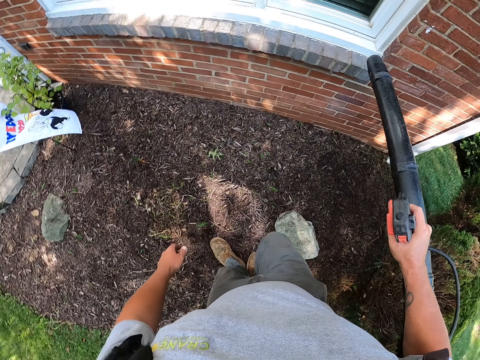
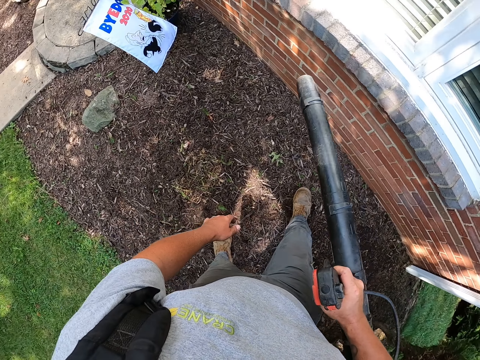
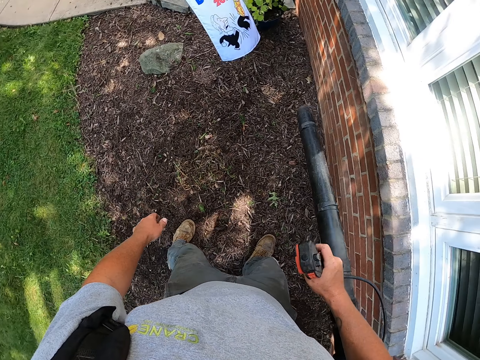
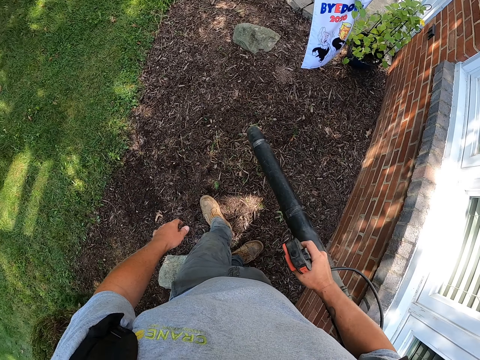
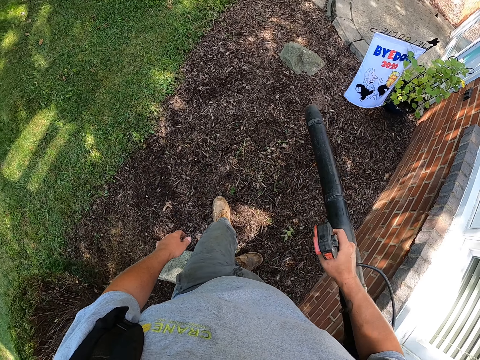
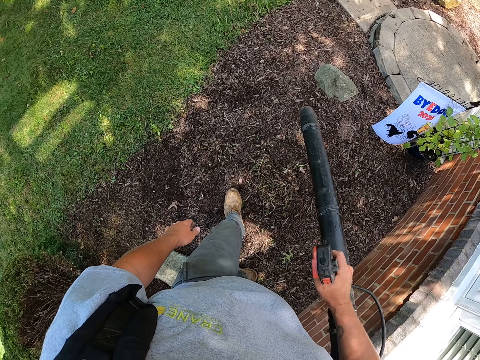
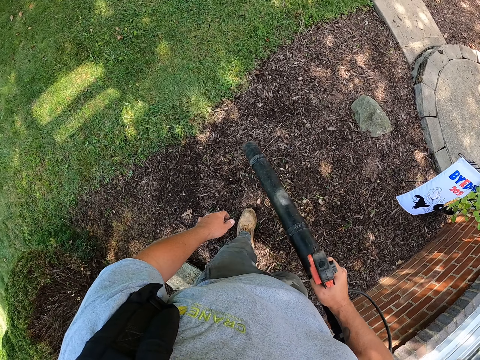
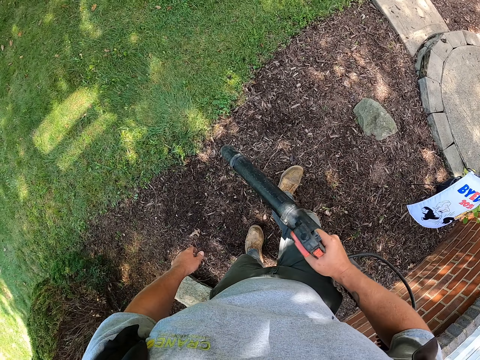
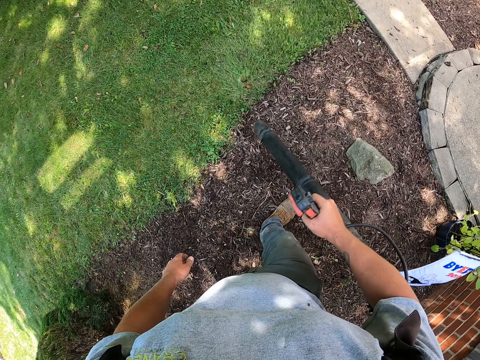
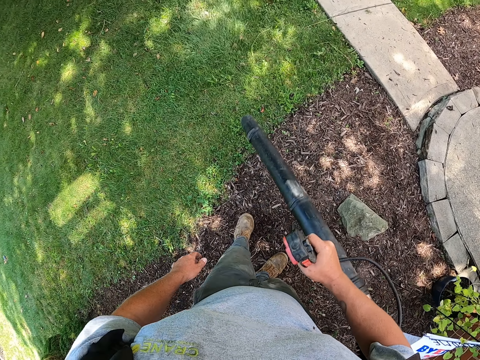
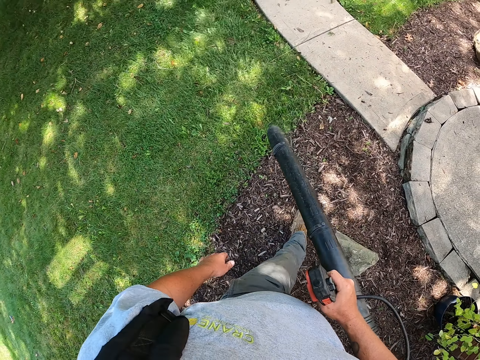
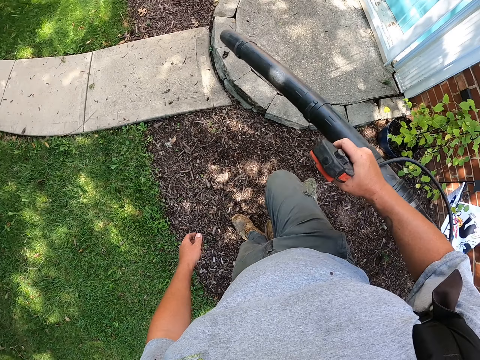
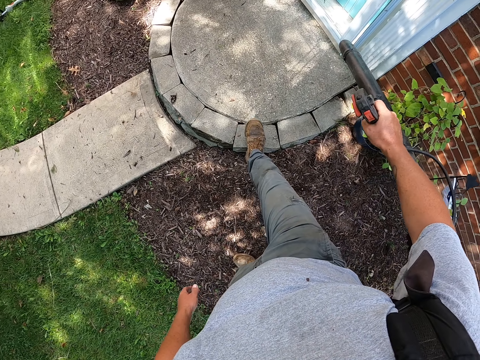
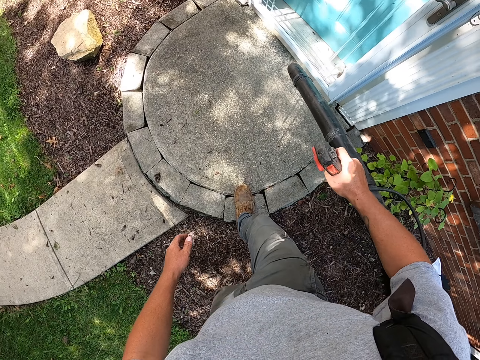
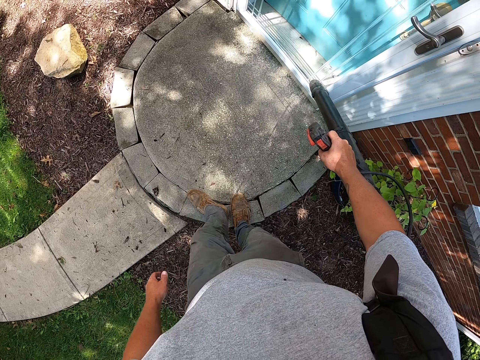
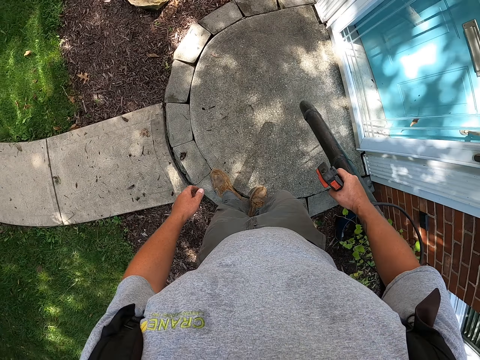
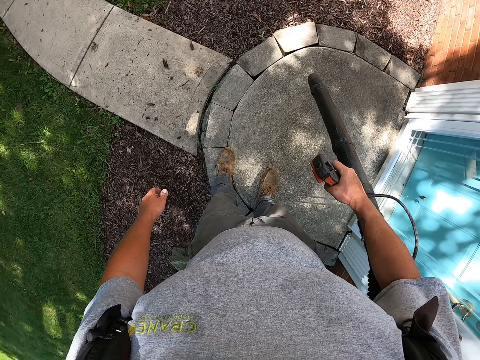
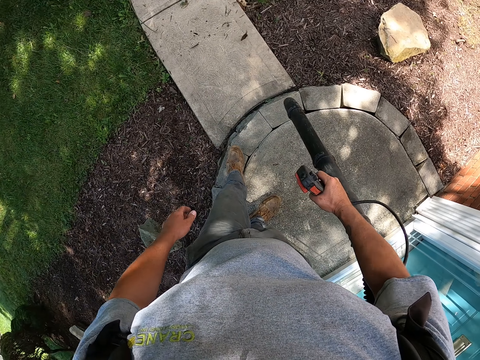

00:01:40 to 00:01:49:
The camera wearer blows the window. They blow in the garden. They blow the wall. They blow the ground. They blow grass on the compound. They blow at the walkway. They blow the entrance area.

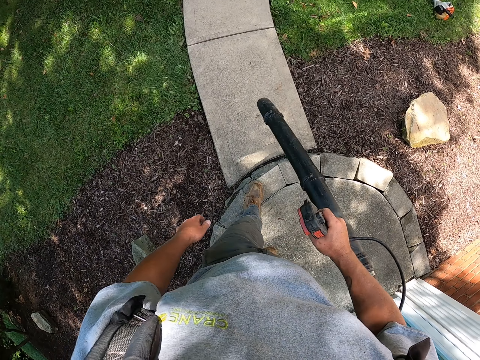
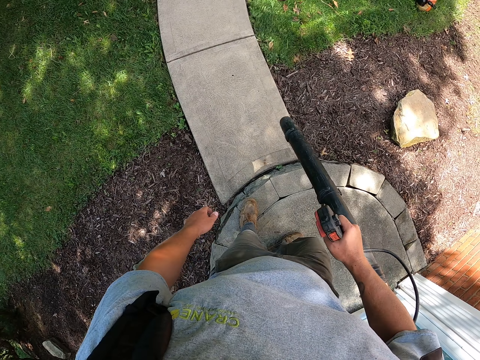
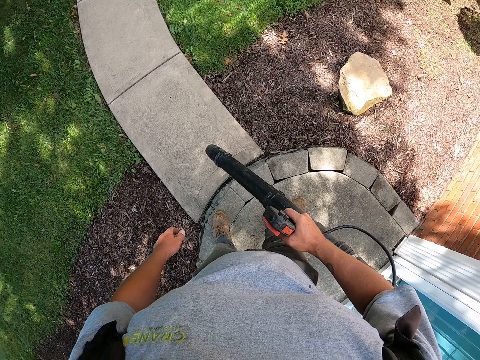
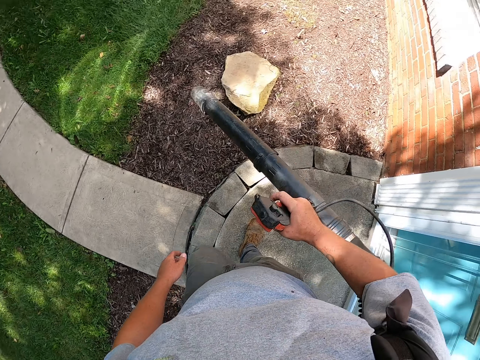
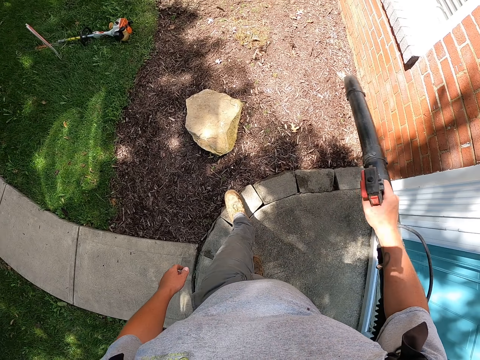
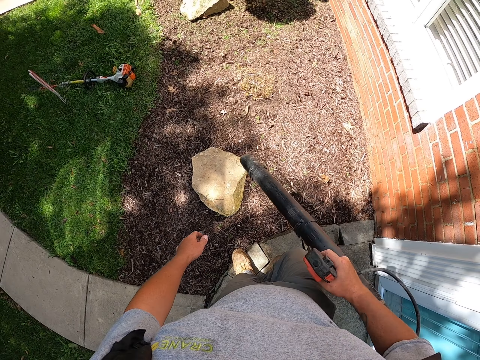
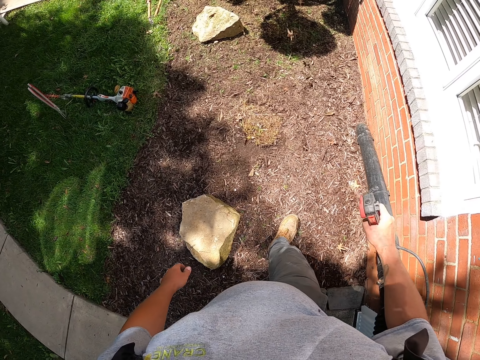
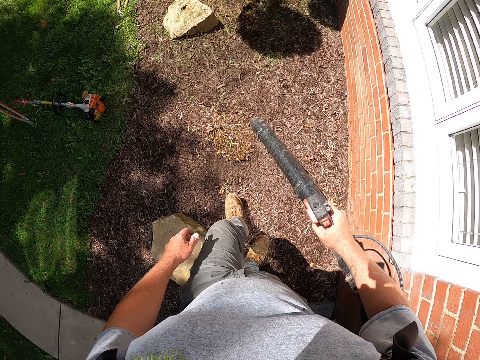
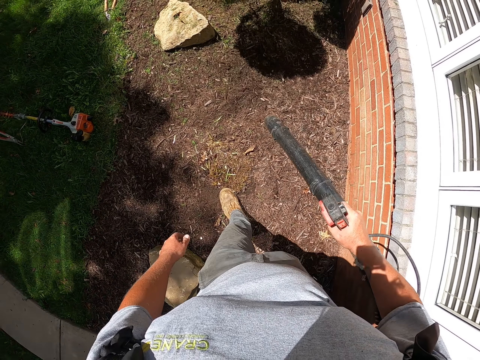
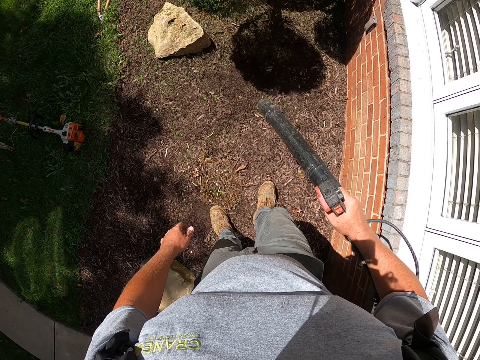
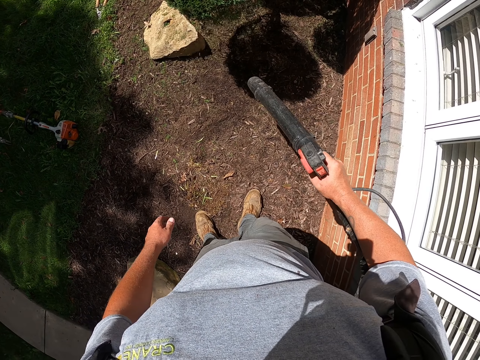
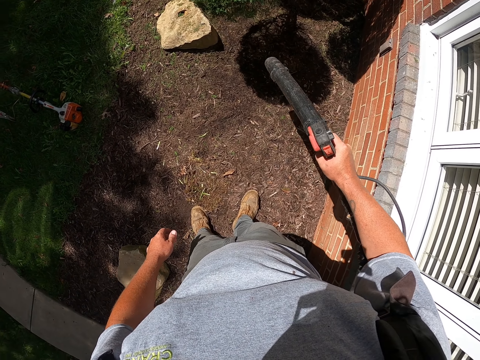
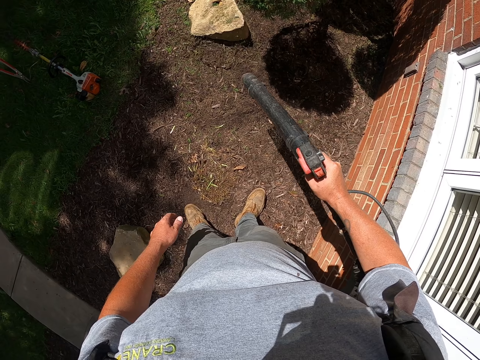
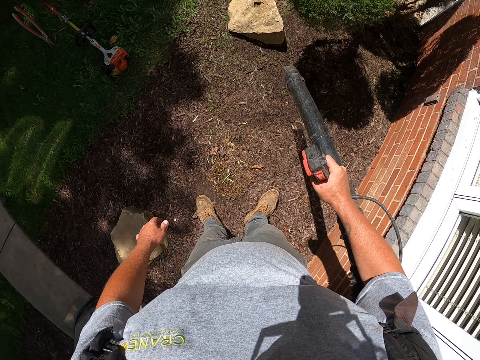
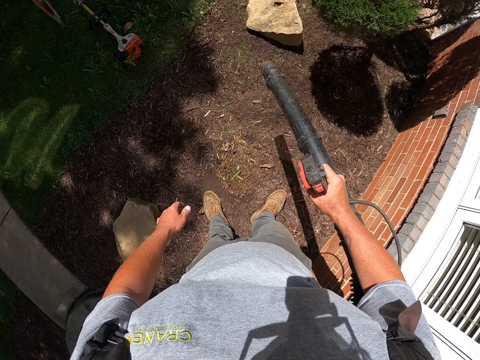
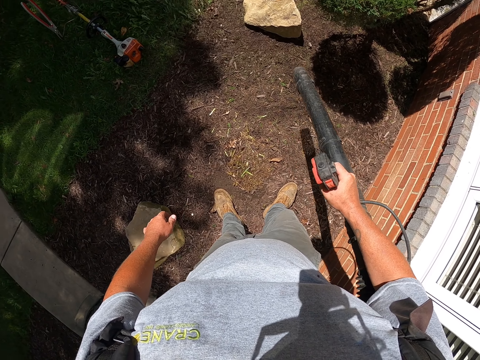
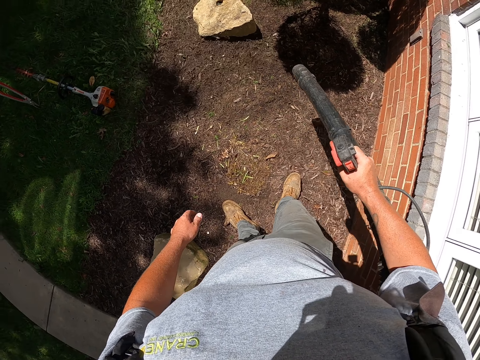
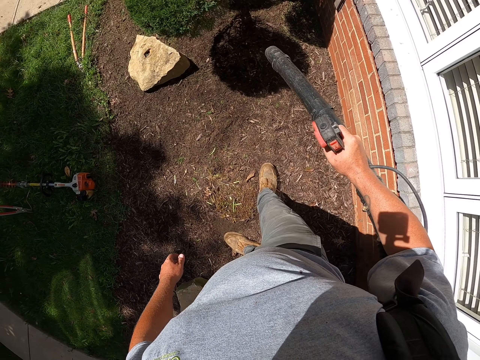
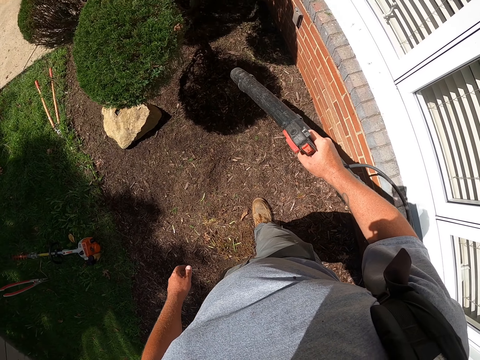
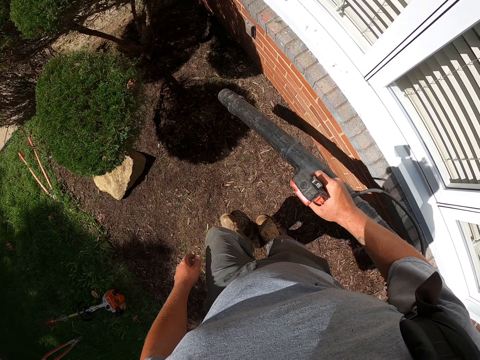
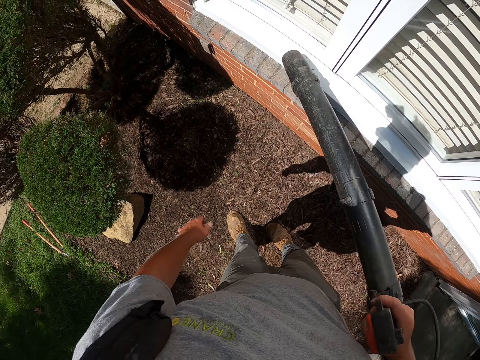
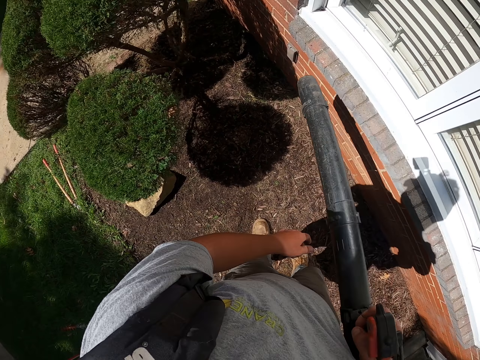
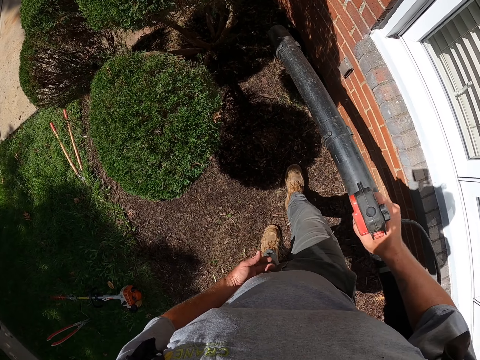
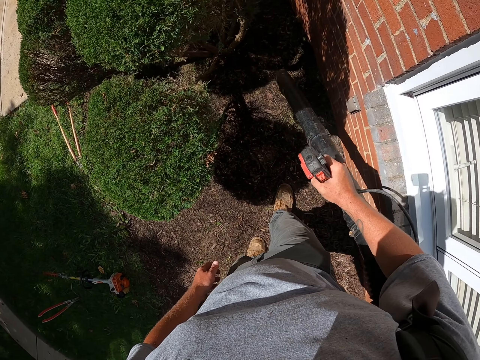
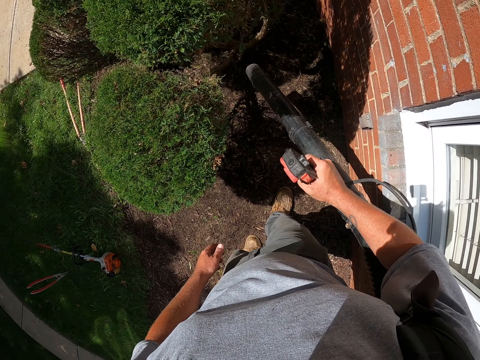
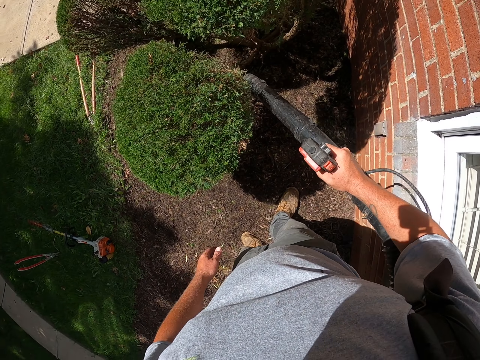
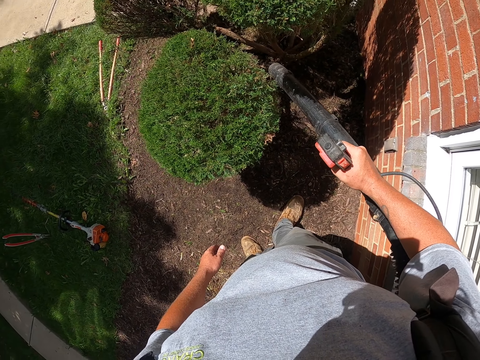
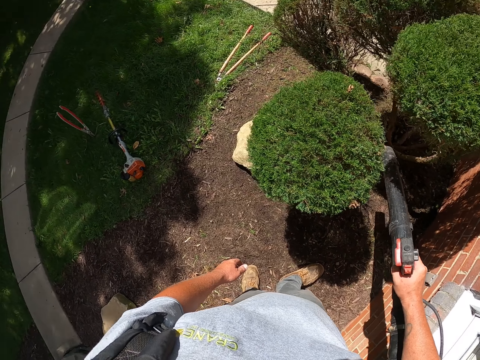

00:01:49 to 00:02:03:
The camera wearer blows in the garden. They blow the ground. They blow the trees.

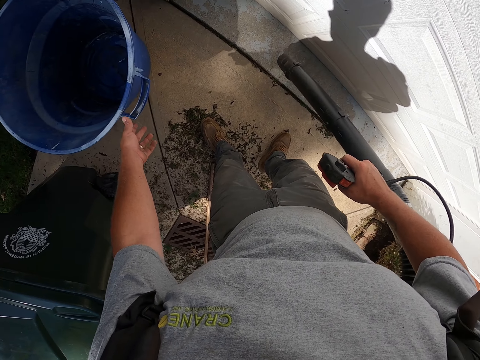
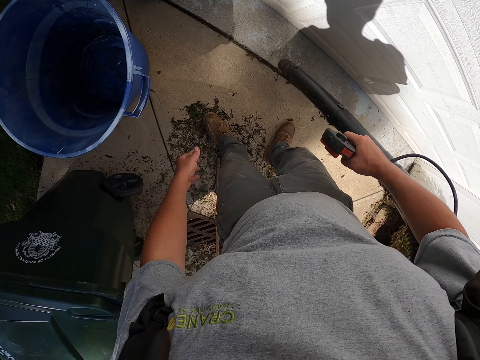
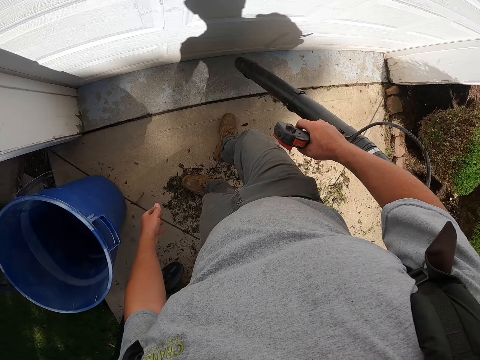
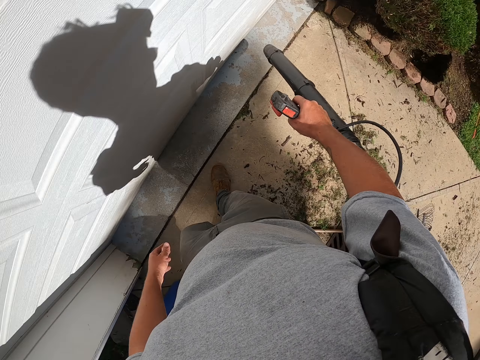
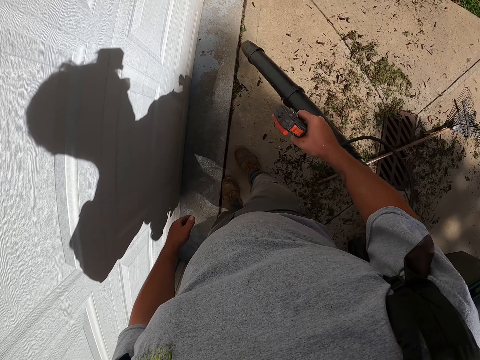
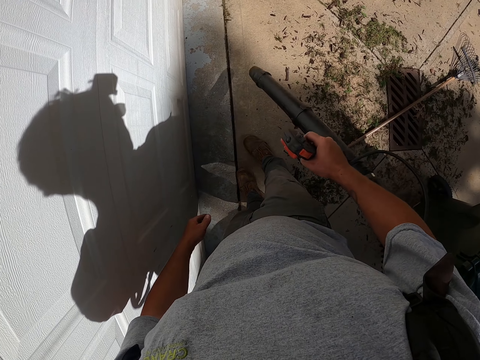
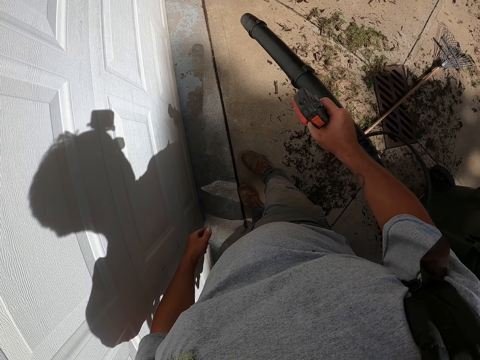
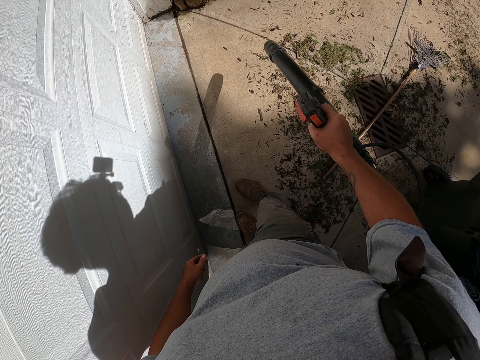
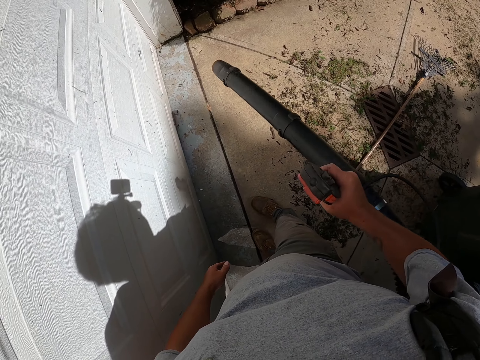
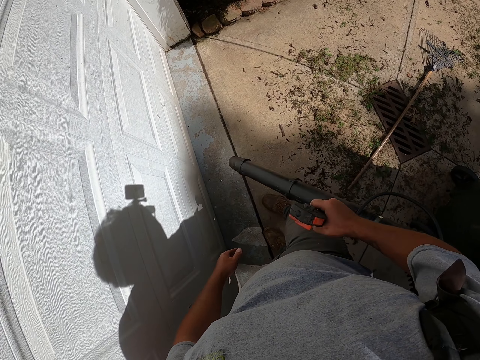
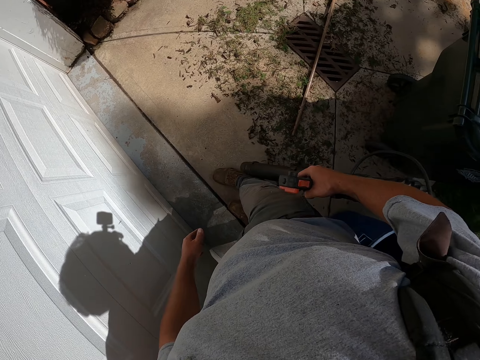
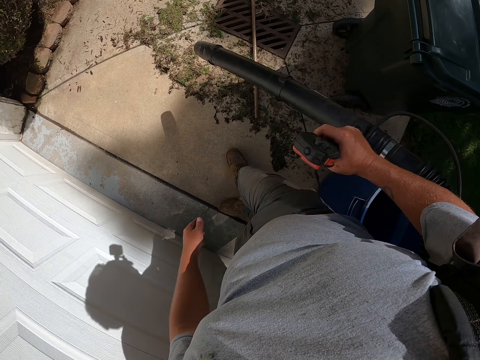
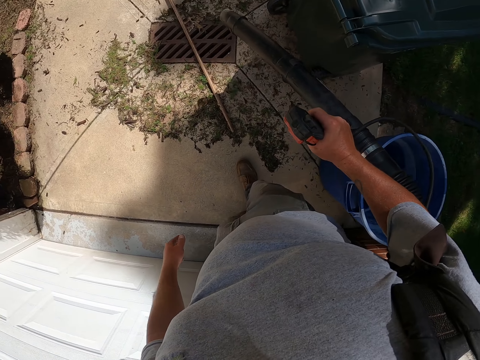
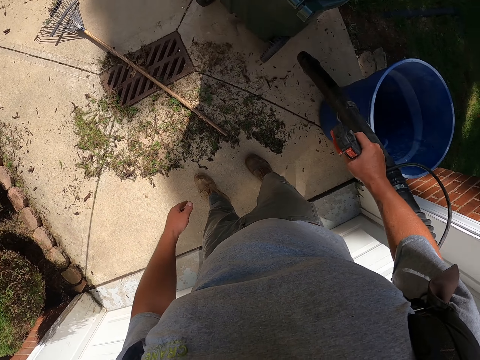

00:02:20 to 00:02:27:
The camera wearer blows the floor.
